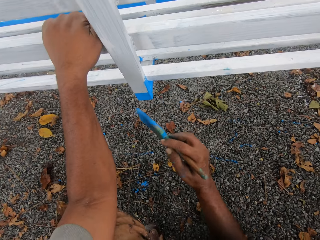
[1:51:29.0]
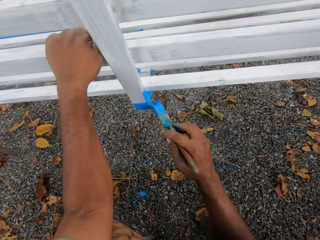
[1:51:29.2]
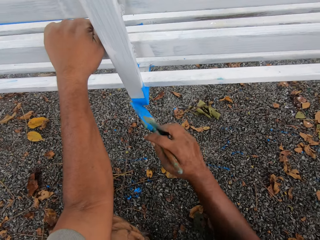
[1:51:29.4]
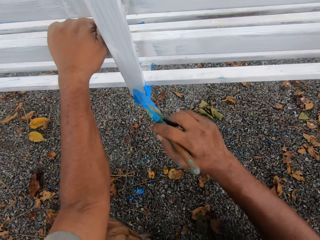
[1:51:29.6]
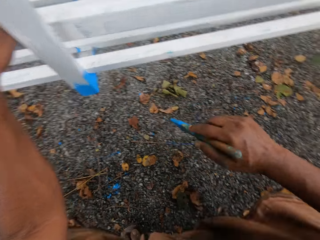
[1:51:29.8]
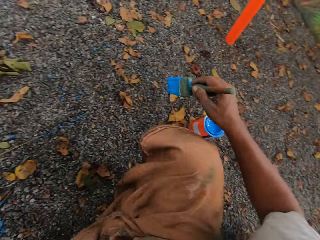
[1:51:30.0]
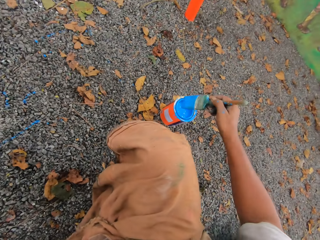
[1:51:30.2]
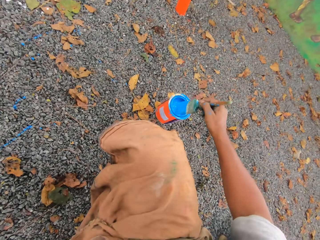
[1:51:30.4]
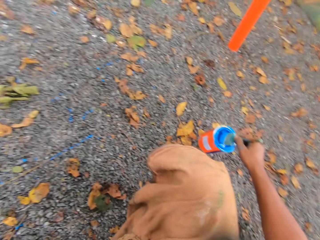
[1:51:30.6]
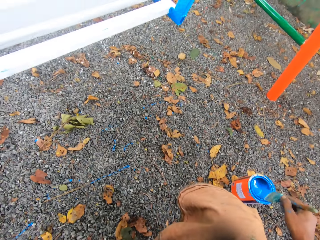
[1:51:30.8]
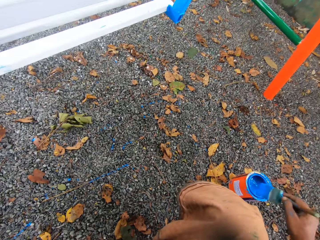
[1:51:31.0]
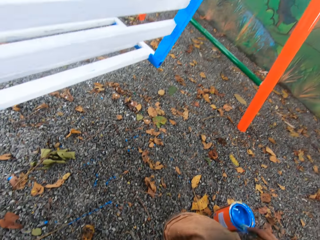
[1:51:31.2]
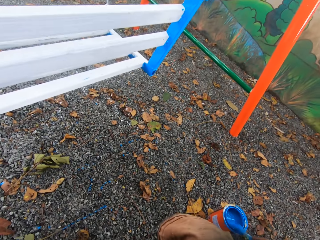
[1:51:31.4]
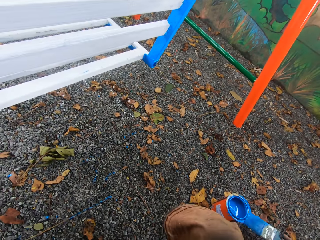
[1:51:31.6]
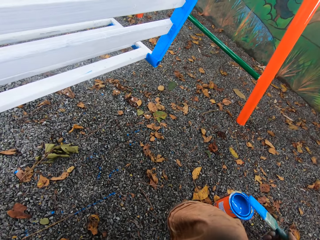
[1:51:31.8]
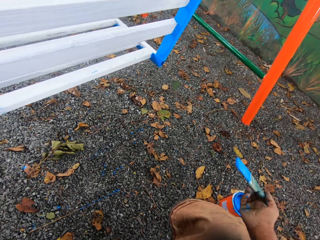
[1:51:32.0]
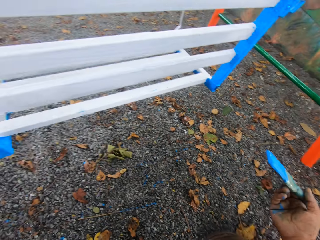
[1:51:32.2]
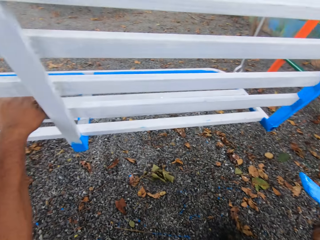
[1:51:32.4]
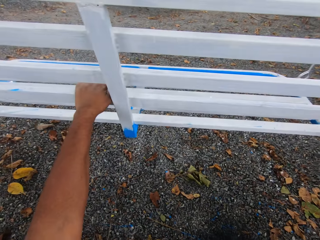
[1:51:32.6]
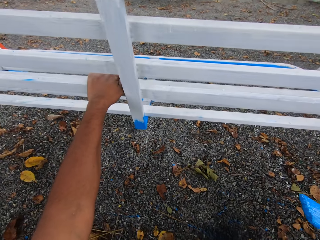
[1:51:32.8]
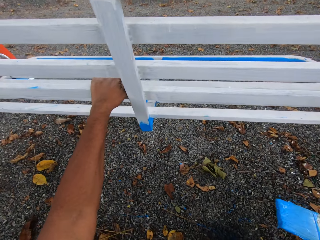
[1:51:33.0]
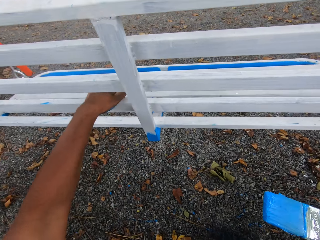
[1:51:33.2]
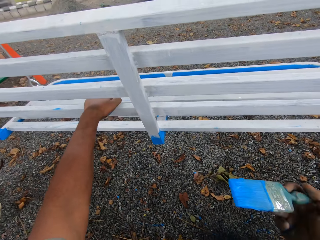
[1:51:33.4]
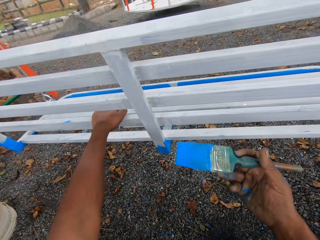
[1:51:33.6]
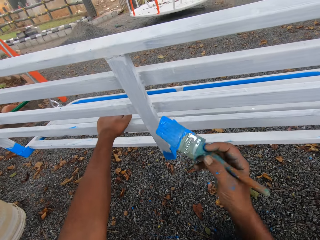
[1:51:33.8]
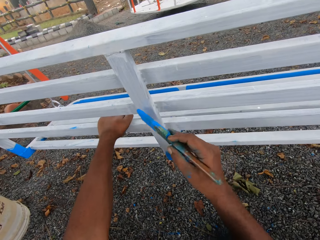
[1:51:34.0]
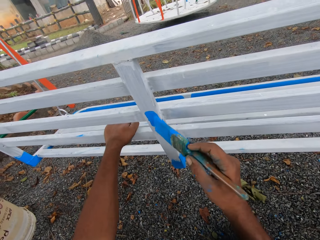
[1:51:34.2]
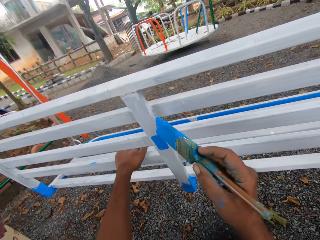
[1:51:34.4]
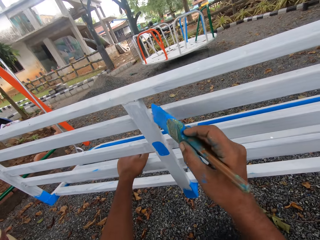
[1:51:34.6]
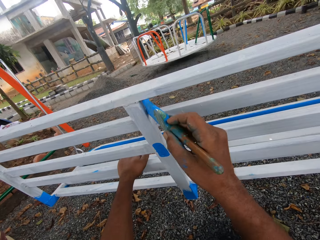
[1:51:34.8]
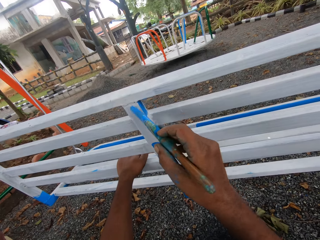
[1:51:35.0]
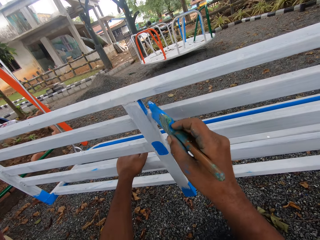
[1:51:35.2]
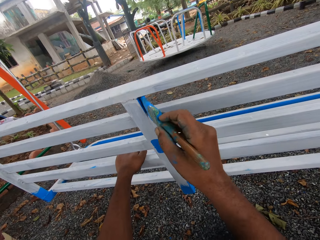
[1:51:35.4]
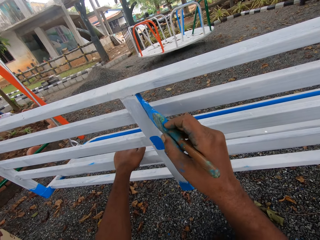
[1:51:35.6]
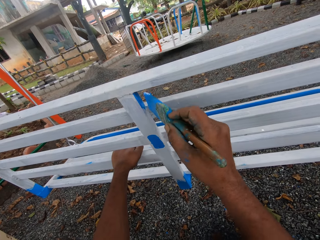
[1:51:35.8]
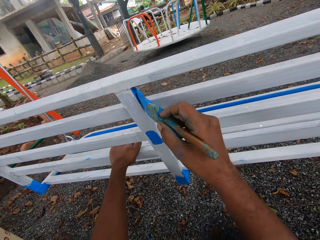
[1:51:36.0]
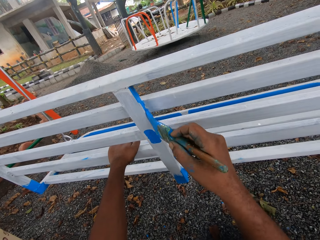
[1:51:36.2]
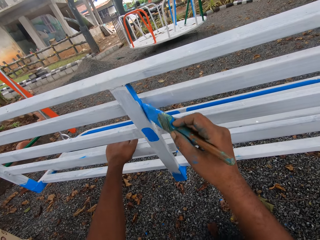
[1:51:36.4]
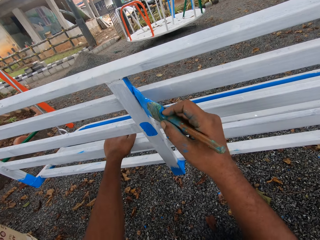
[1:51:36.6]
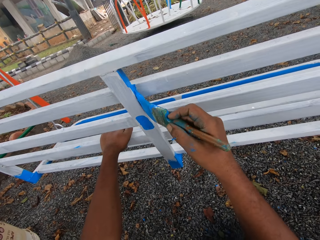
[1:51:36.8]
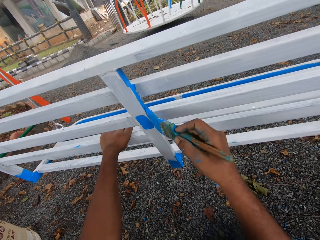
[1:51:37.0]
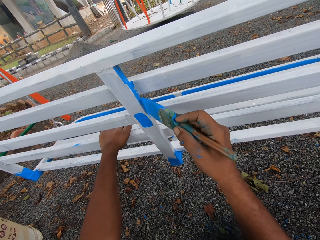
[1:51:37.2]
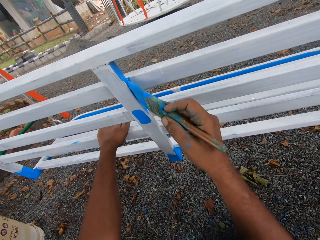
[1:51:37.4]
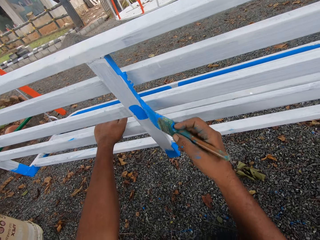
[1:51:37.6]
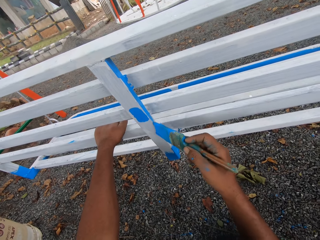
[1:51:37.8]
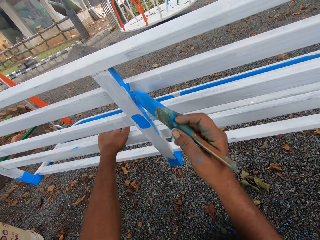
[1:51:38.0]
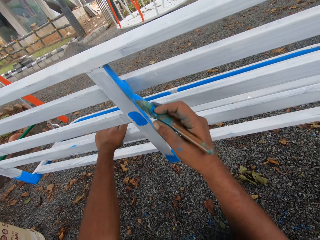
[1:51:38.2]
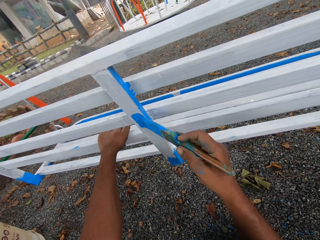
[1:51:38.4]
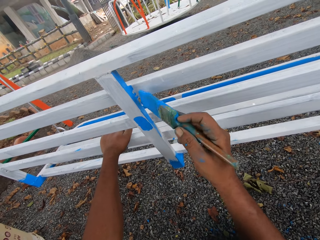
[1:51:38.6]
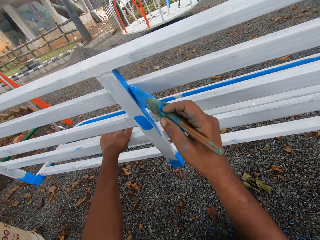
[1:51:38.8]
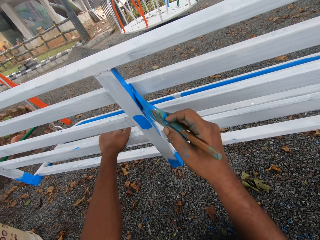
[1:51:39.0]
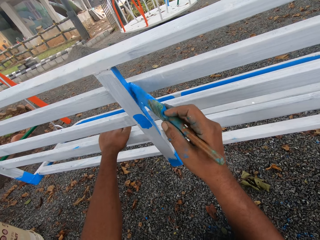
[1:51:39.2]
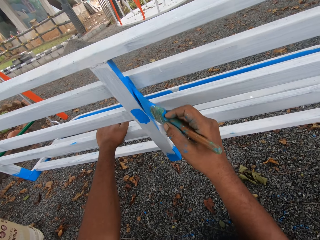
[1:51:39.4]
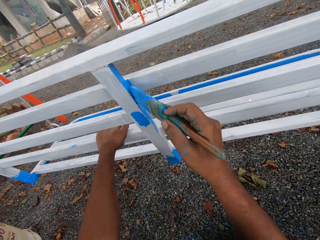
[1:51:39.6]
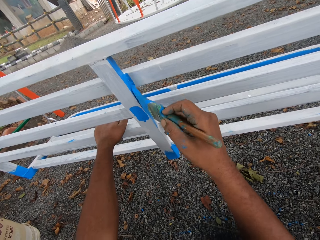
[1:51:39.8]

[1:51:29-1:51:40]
The camera wearer dips the paint brush into the paint tin. They paint the seat with the paint brush.

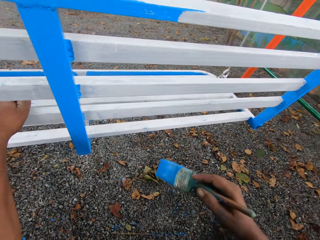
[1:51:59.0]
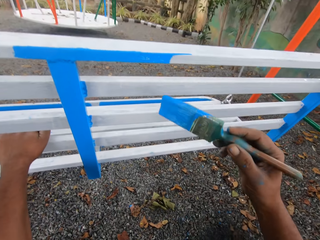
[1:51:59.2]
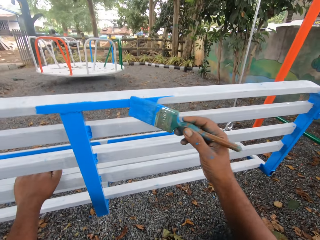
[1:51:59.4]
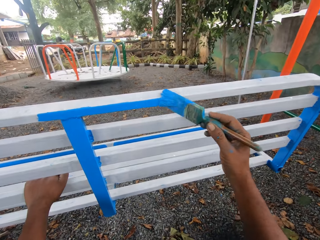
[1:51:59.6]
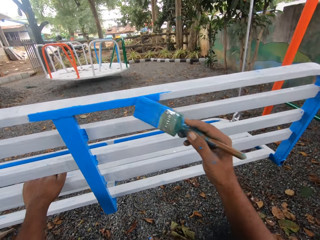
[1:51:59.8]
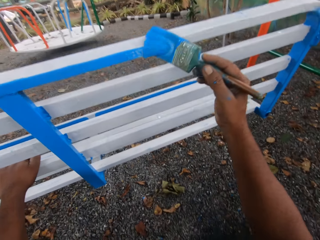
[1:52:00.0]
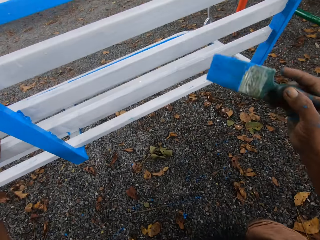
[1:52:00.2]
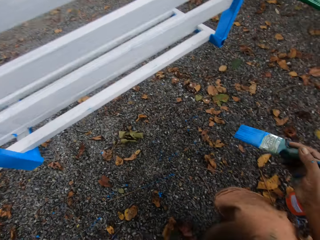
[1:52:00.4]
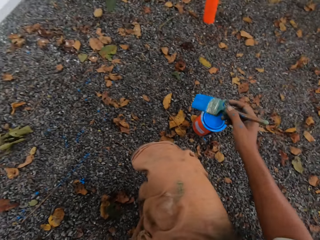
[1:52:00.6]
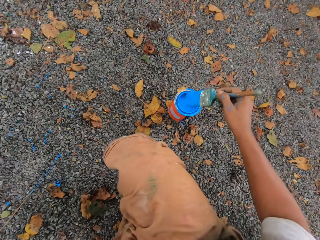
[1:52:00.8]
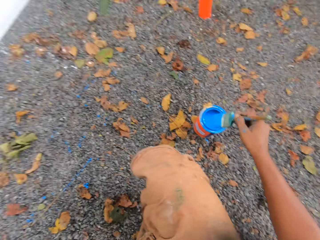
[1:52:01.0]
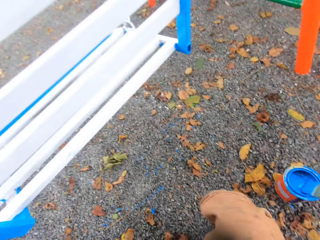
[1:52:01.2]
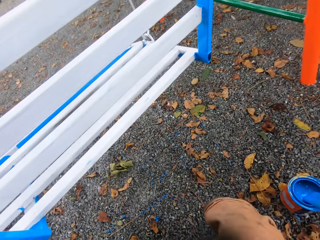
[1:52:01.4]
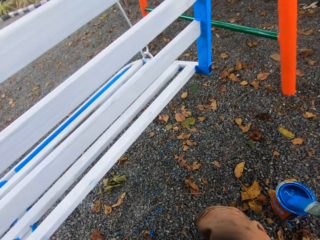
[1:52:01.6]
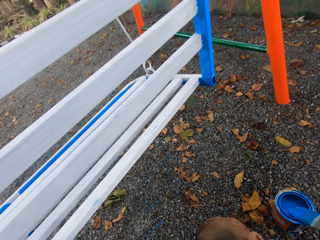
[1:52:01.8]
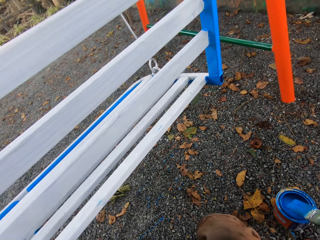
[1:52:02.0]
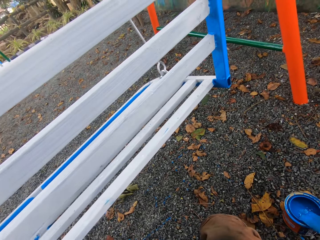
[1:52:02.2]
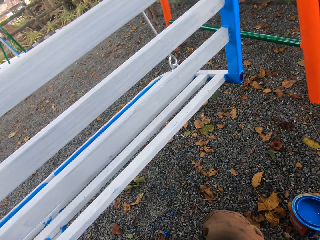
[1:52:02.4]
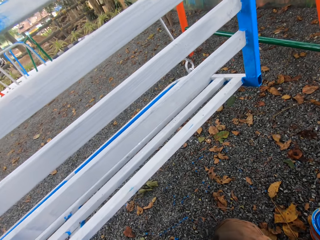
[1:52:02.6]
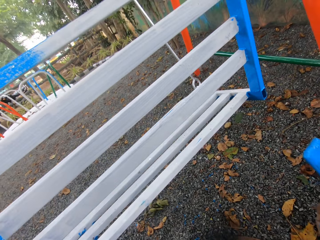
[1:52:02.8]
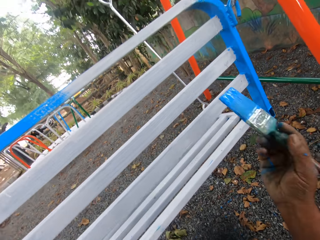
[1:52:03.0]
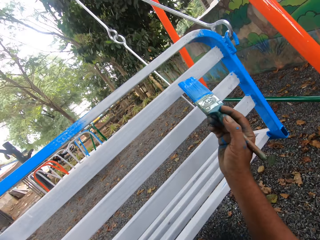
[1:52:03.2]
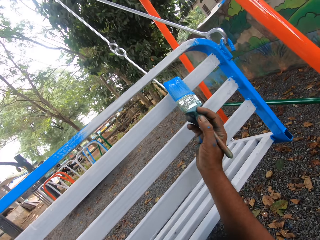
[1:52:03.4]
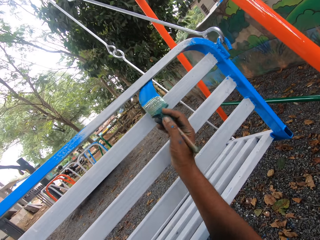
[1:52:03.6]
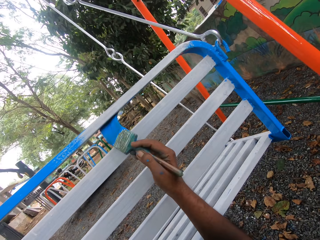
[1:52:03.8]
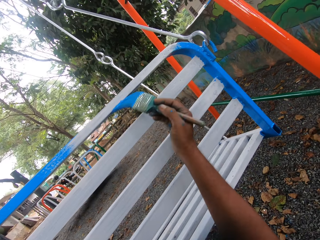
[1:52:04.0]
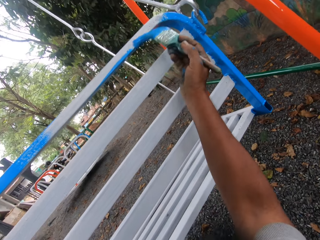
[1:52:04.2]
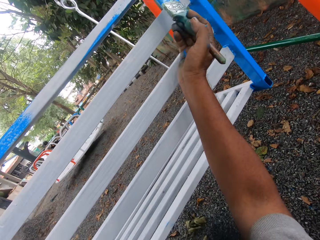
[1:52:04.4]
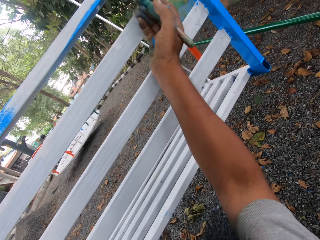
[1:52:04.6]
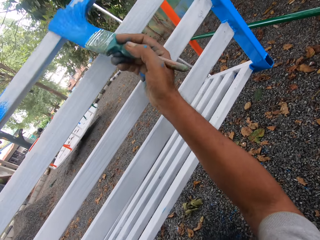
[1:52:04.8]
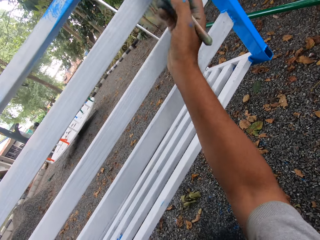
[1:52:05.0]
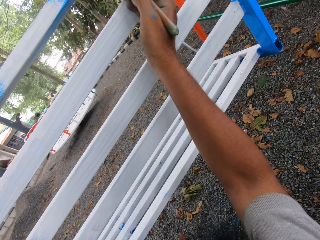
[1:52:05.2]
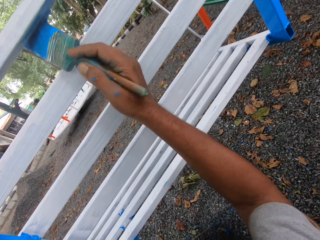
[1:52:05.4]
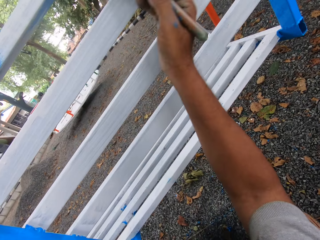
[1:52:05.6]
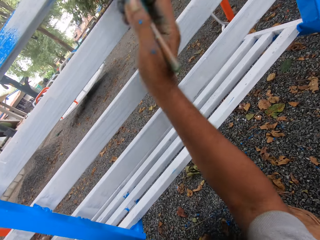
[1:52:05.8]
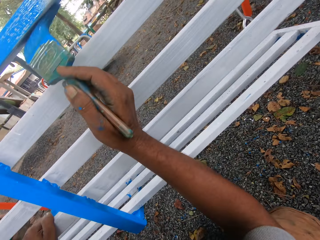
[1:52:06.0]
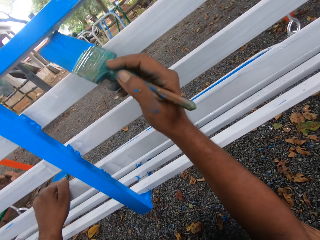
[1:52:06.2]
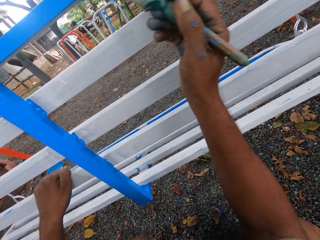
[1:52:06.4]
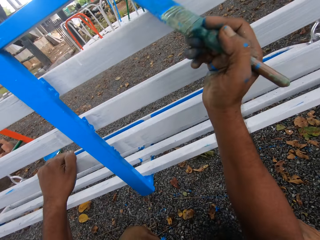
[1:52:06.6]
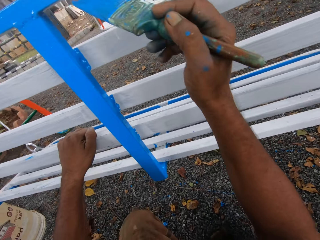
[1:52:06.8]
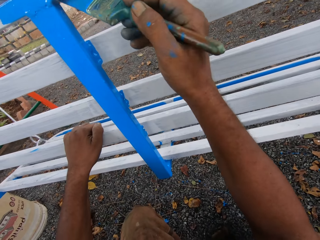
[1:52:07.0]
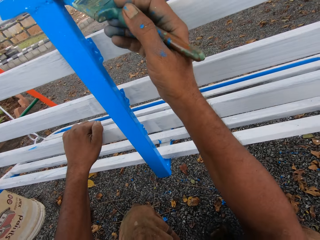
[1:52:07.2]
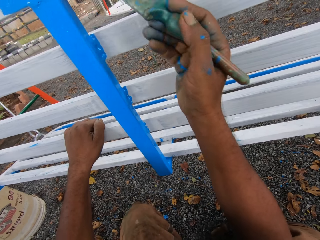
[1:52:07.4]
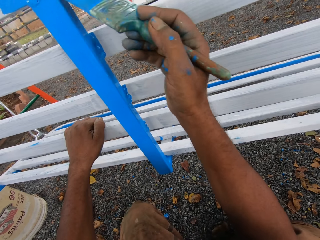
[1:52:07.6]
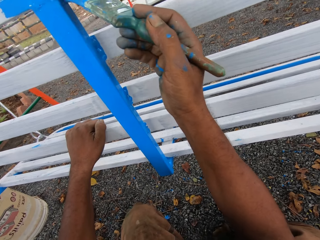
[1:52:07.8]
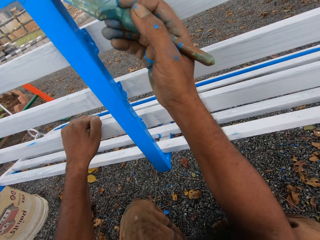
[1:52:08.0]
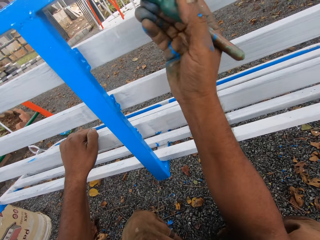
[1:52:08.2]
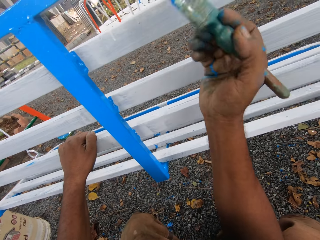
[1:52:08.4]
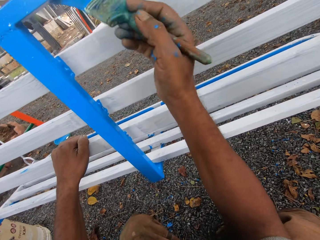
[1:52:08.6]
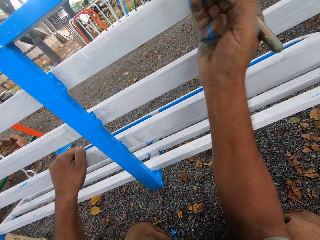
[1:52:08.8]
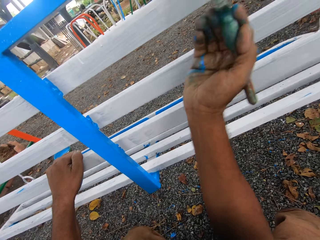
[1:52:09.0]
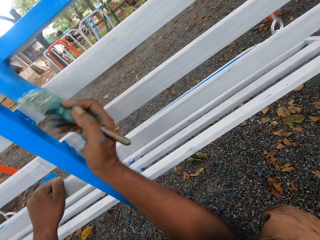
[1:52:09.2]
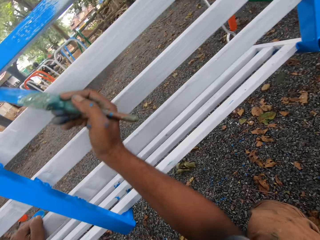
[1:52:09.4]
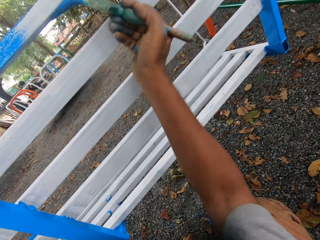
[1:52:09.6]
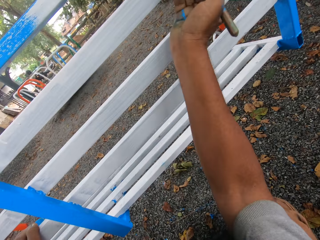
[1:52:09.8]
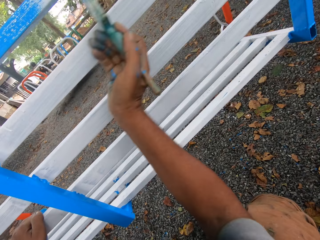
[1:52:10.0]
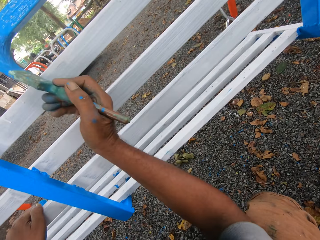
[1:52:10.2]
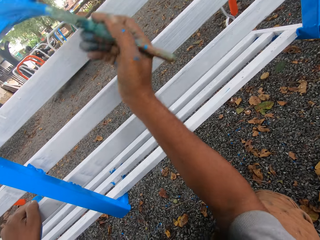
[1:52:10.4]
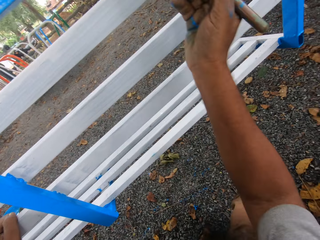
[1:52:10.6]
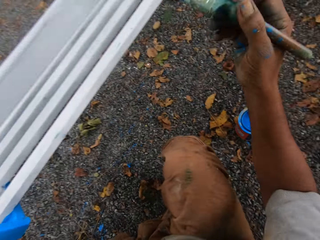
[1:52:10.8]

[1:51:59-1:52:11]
The camera wearer dips the paint brush into the paint tin. They paint the seat with the paint brush.
